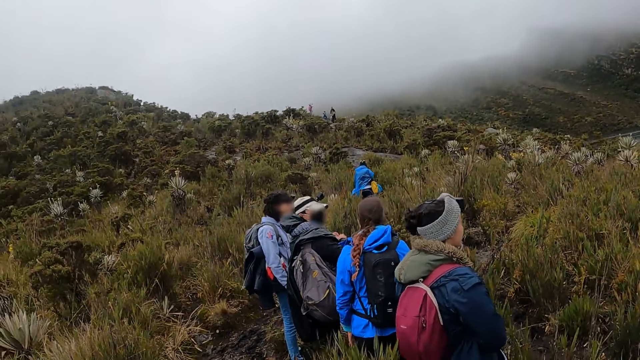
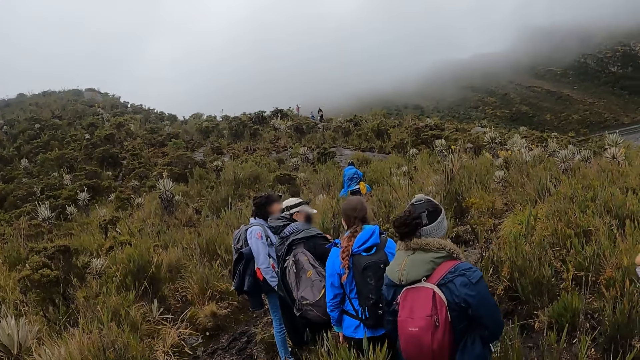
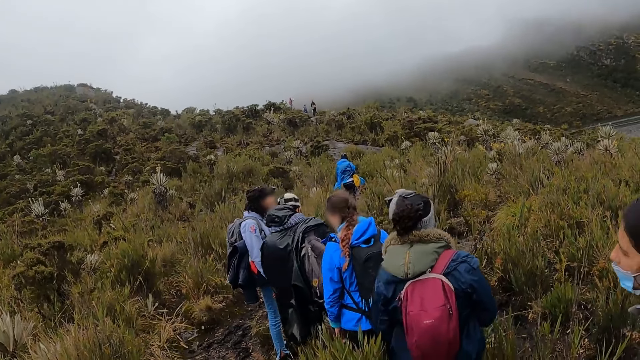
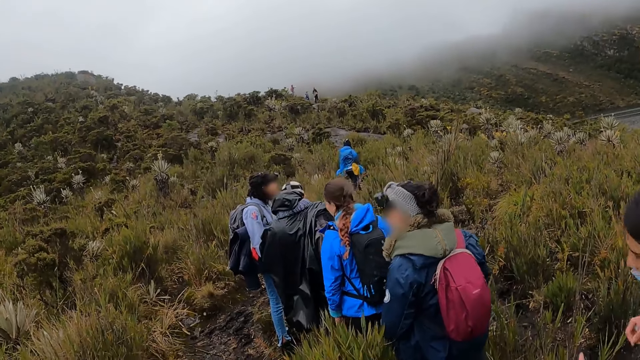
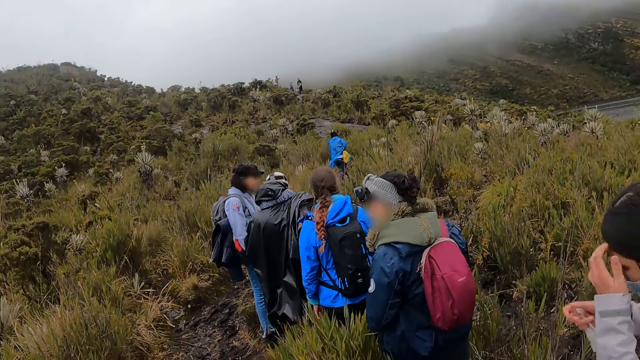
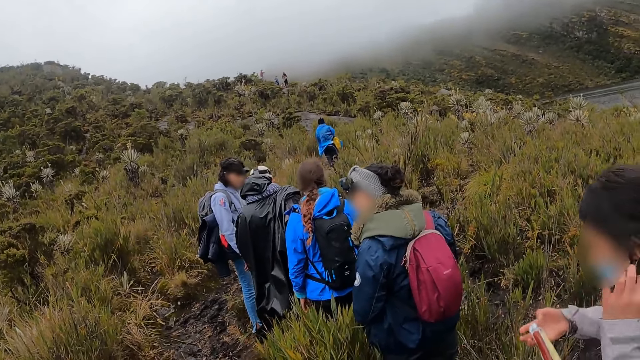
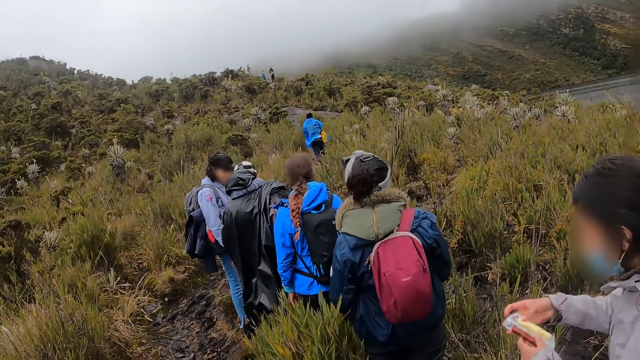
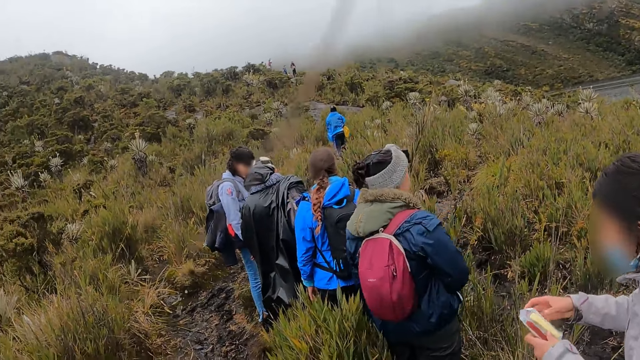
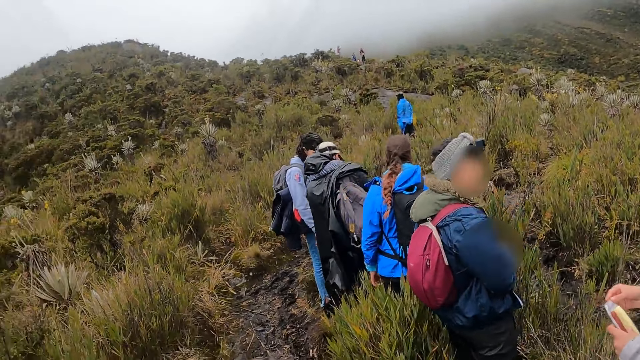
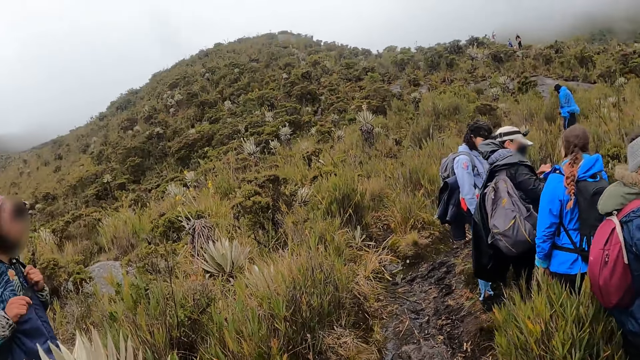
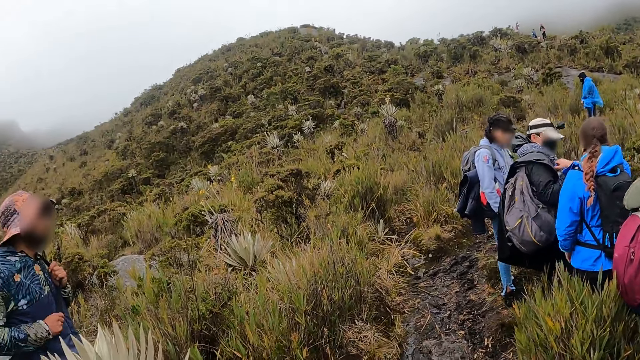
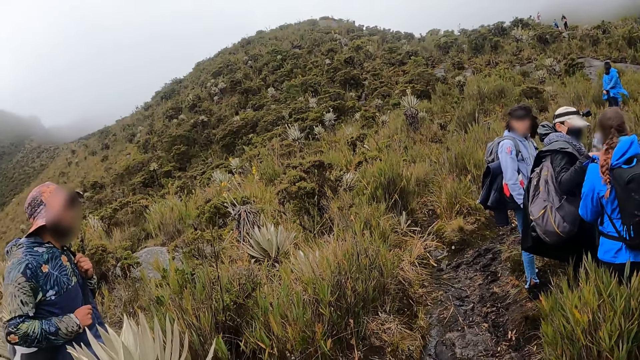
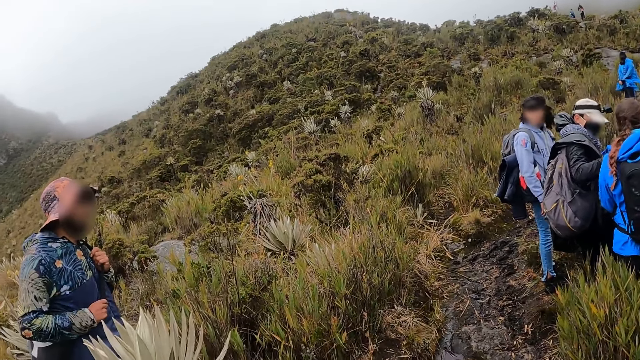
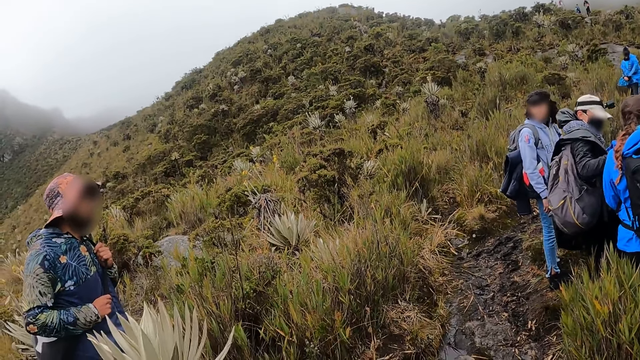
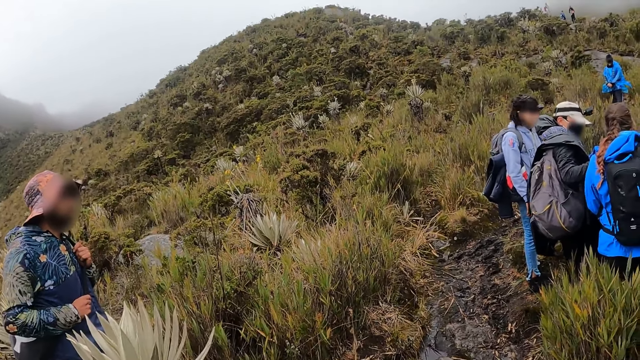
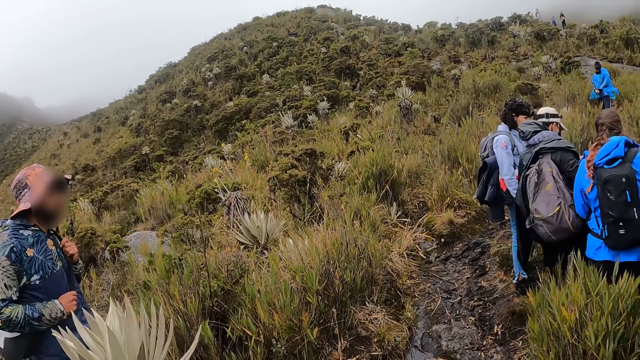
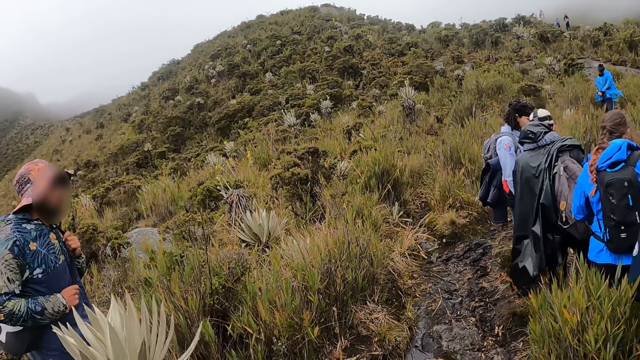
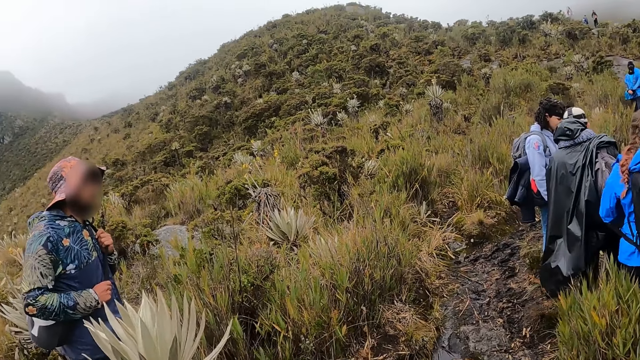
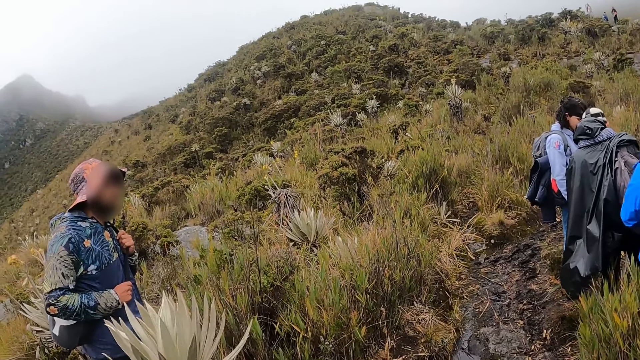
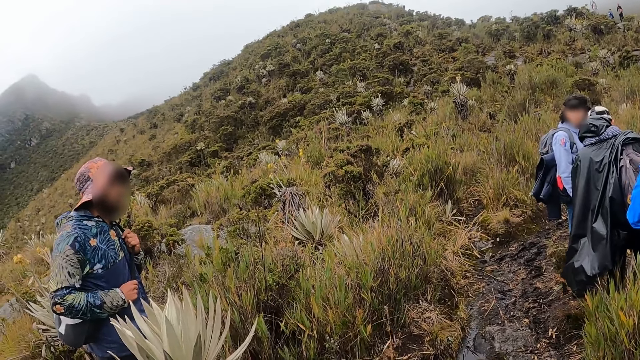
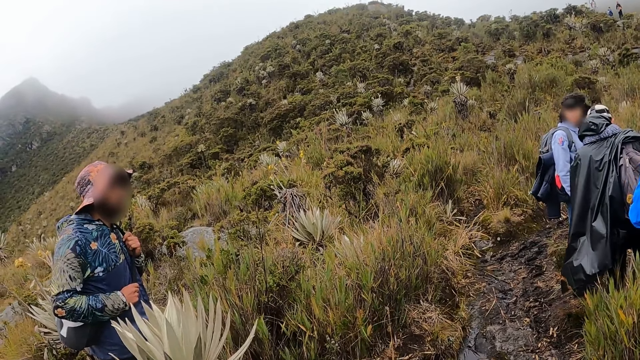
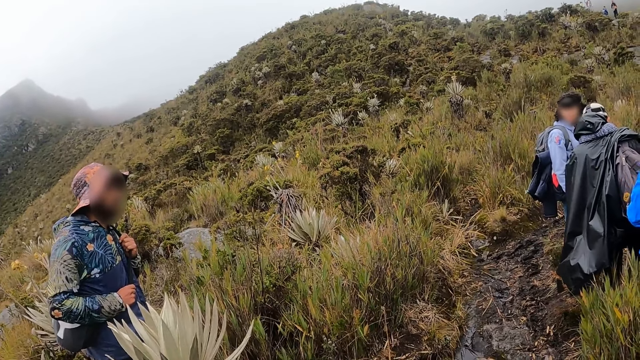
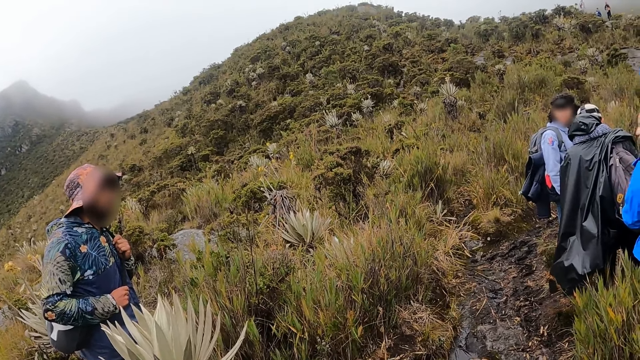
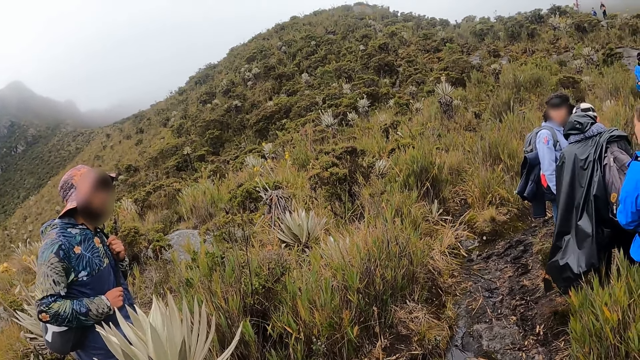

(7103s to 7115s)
The woman packs her hair with her left hand. The woman holds a pack with both hands. Another woman collects a bottle of water from a third woman. The camera wearer turns towards the man.

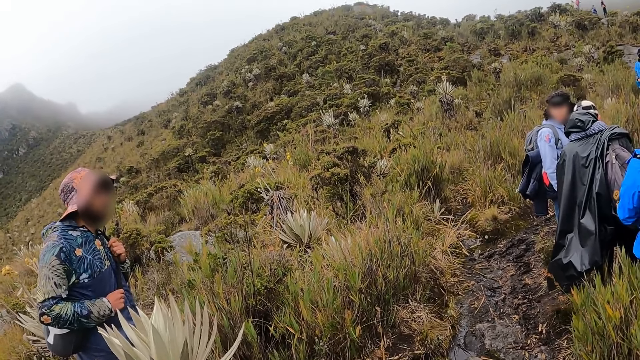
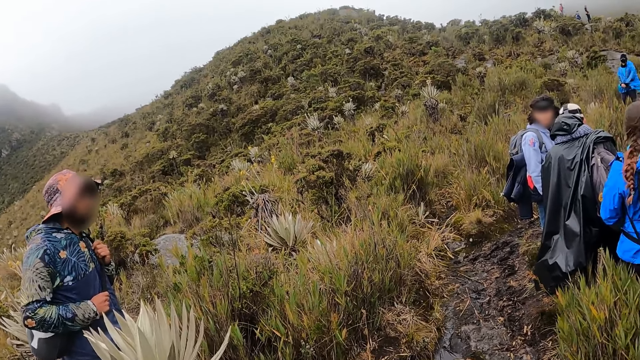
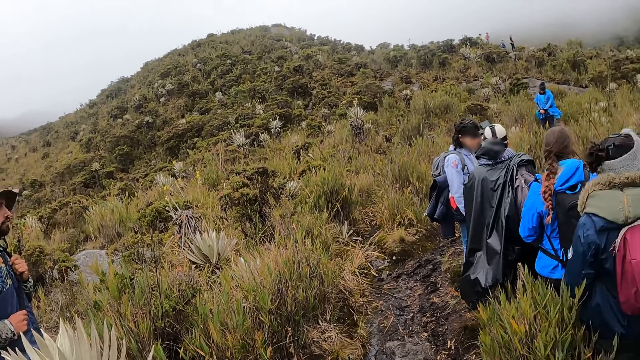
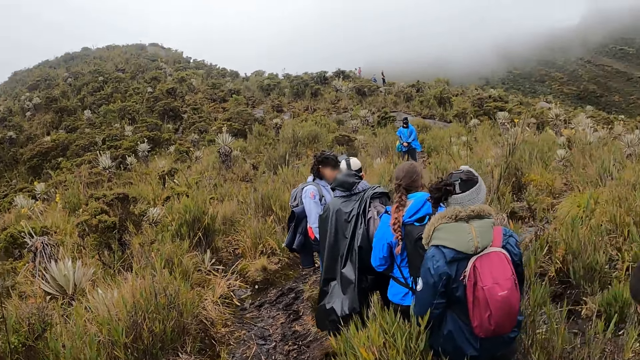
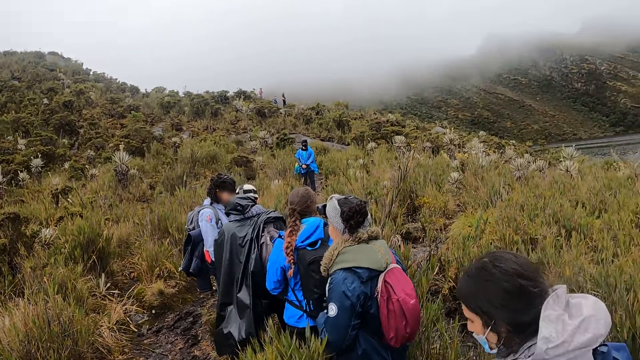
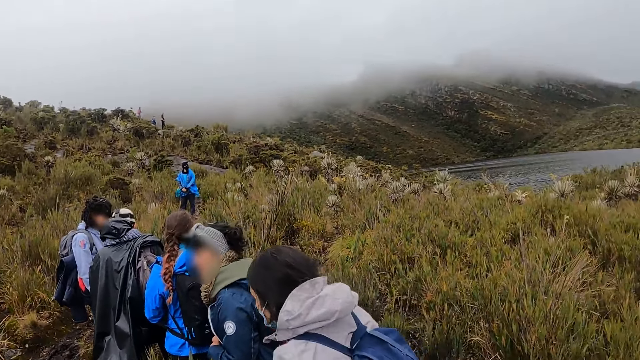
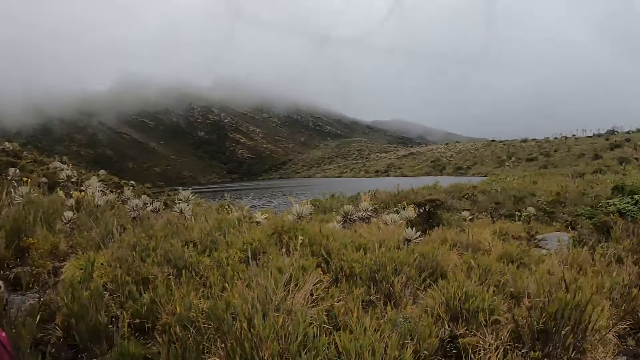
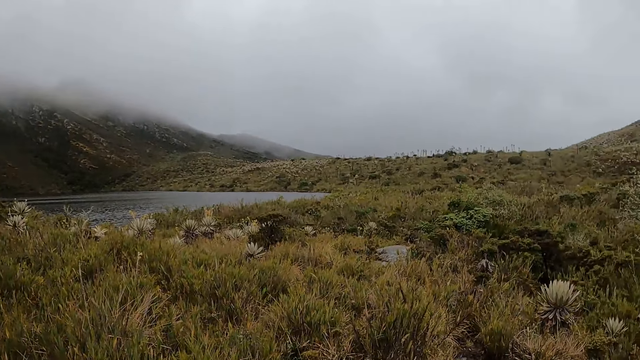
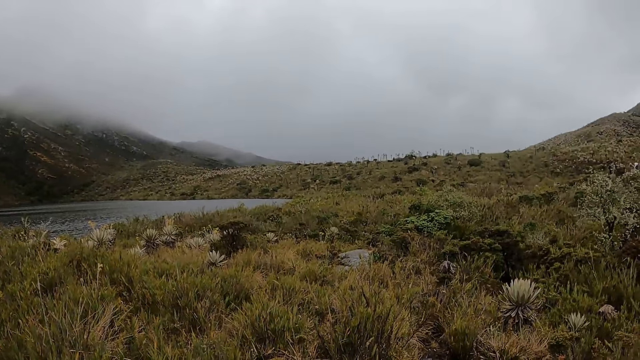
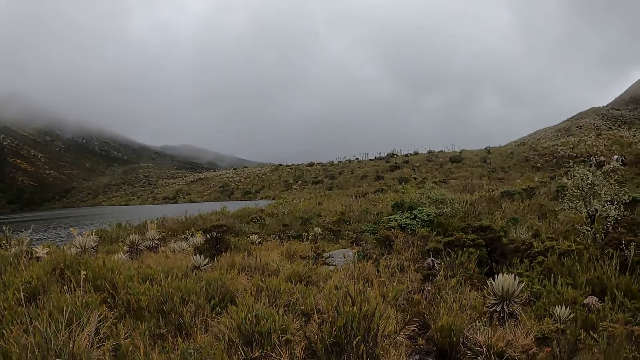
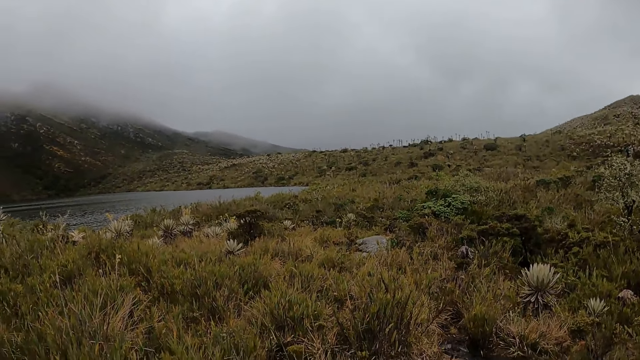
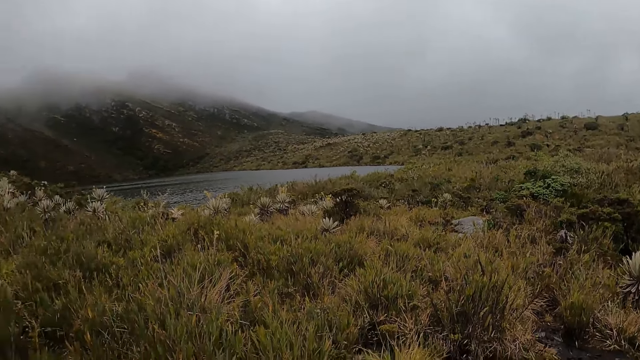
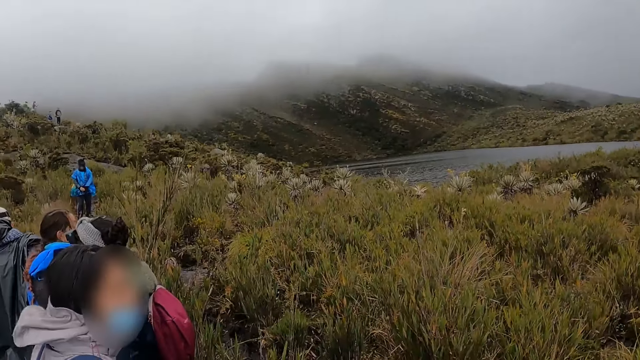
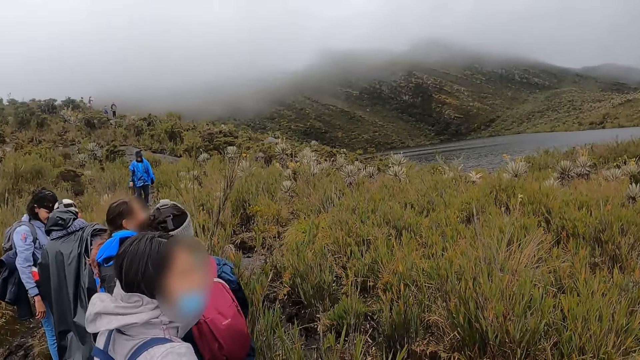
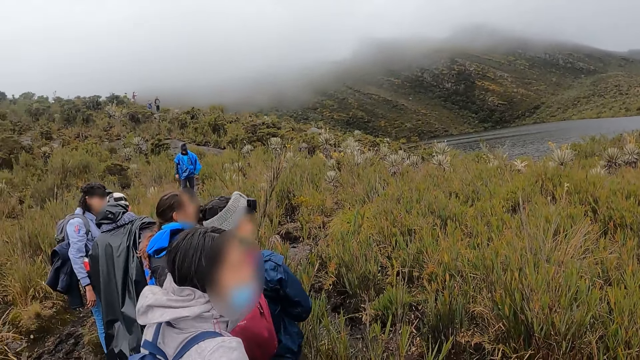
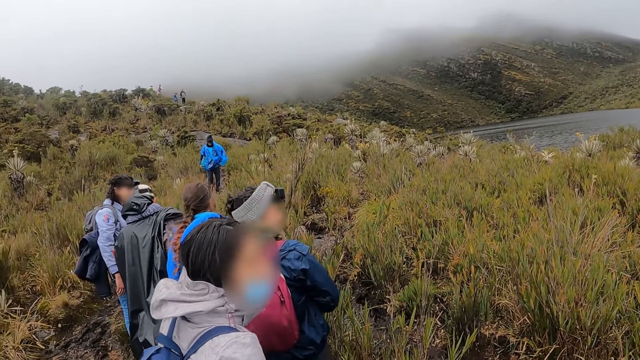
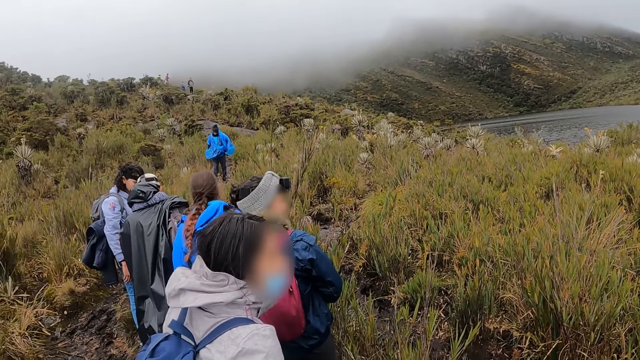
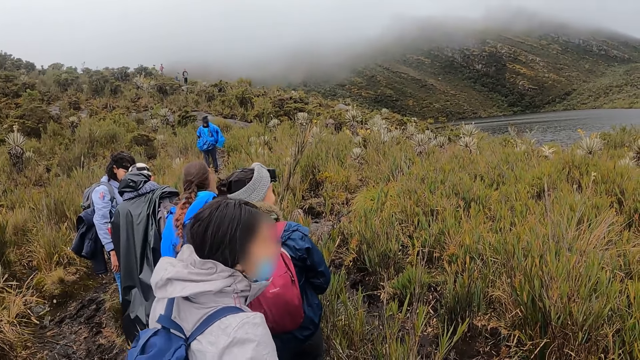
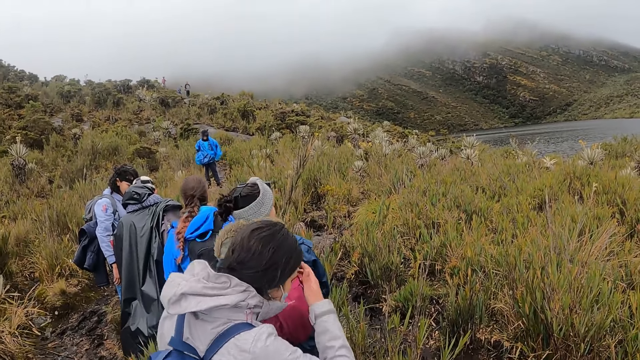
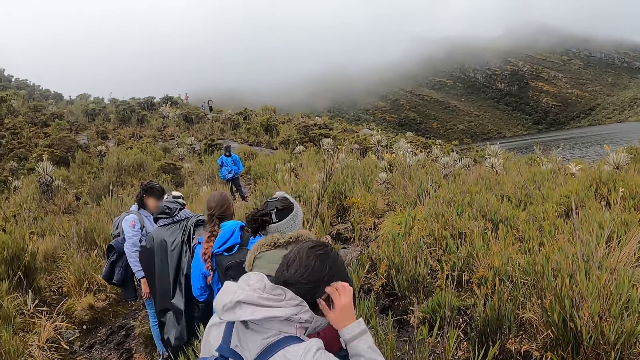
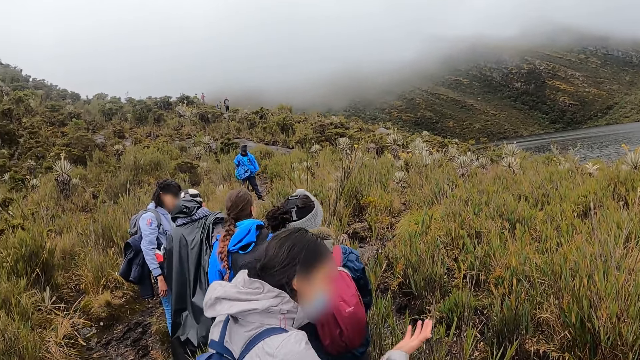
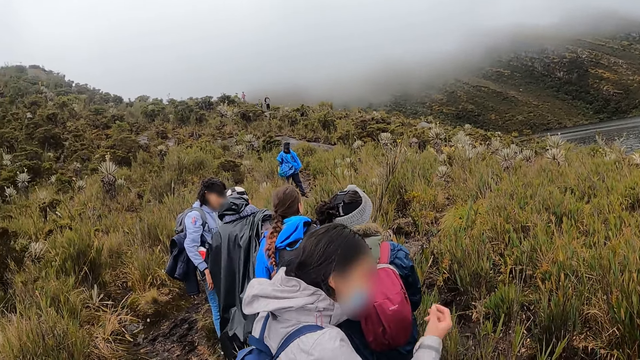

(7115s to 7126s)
The camera wearer looks around the crater lake. They turn towards a group of people. The woman touches her hair with her right hand.
